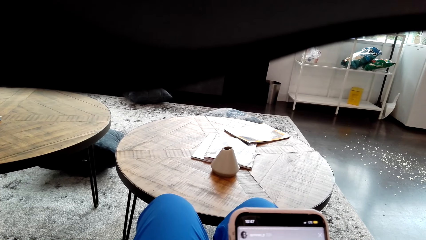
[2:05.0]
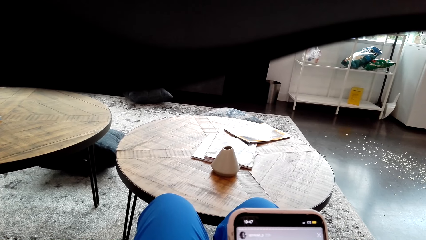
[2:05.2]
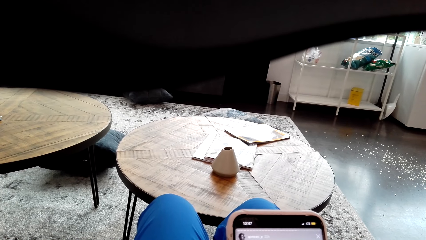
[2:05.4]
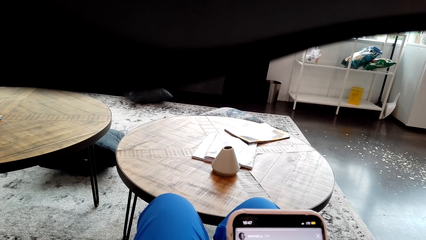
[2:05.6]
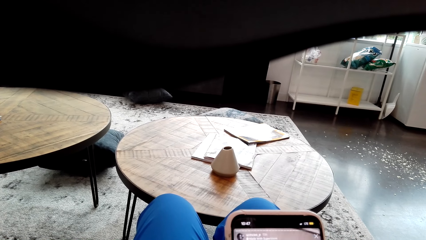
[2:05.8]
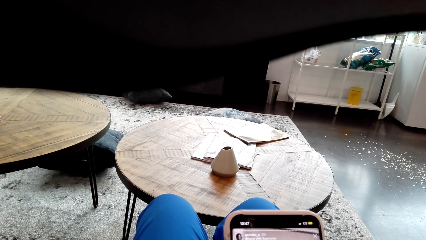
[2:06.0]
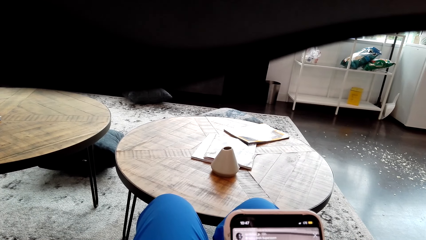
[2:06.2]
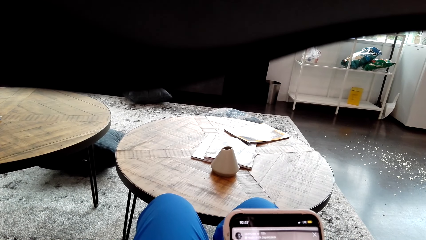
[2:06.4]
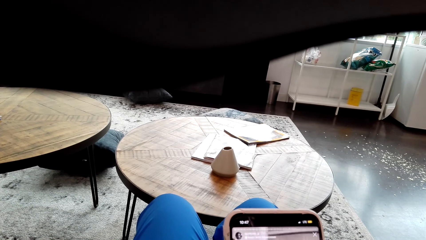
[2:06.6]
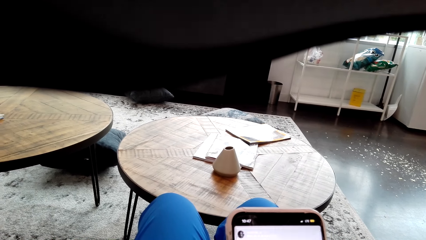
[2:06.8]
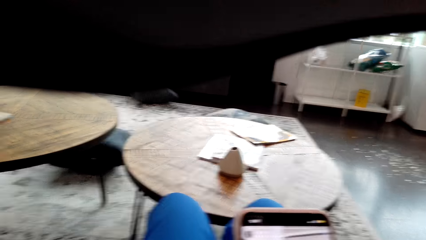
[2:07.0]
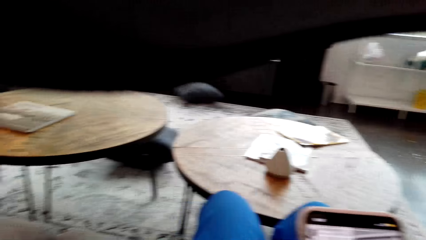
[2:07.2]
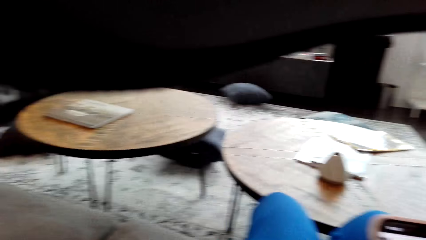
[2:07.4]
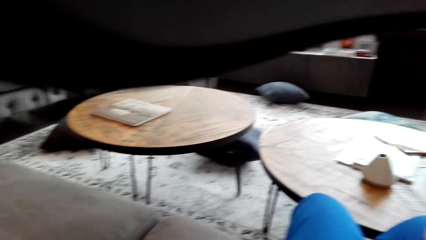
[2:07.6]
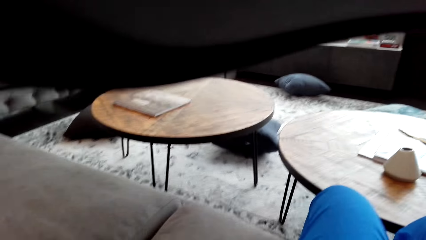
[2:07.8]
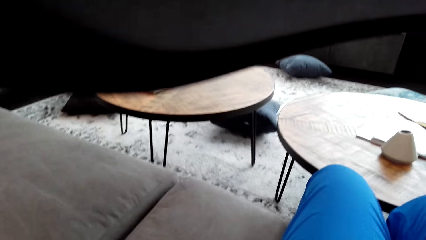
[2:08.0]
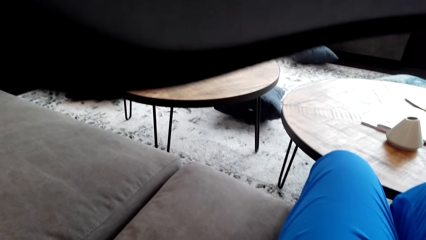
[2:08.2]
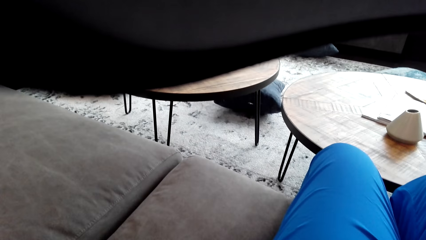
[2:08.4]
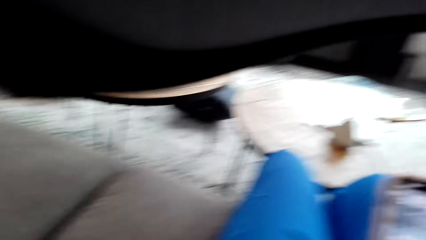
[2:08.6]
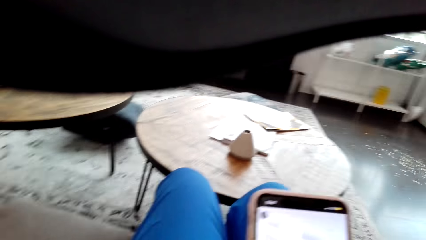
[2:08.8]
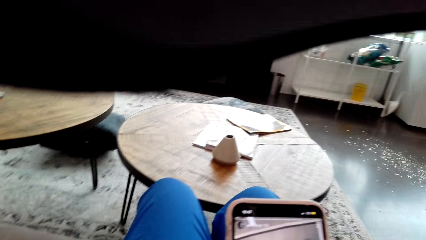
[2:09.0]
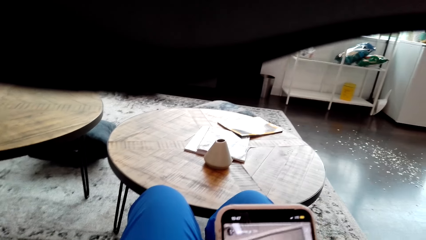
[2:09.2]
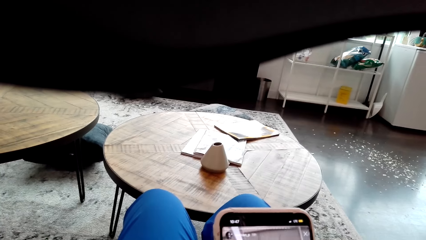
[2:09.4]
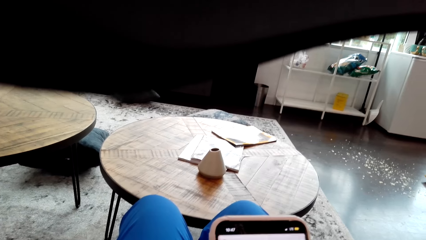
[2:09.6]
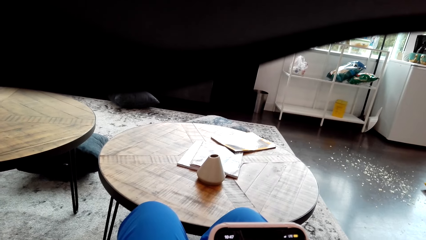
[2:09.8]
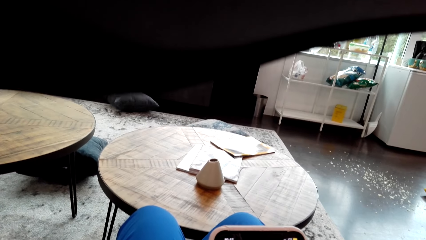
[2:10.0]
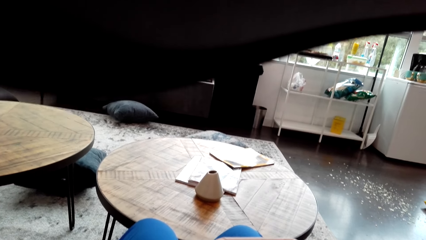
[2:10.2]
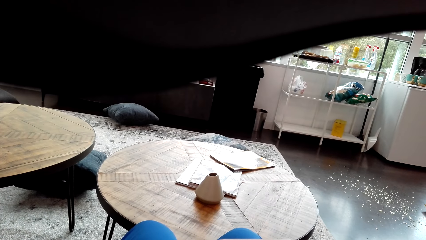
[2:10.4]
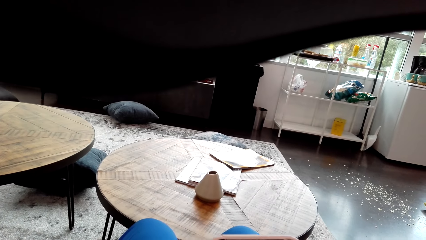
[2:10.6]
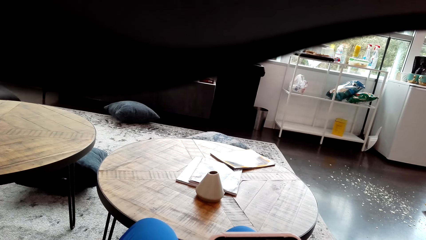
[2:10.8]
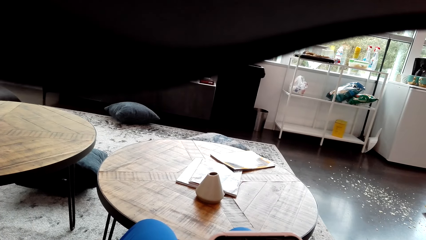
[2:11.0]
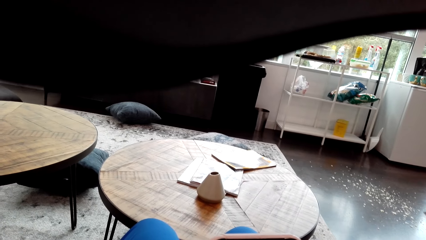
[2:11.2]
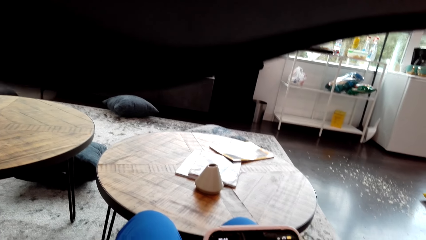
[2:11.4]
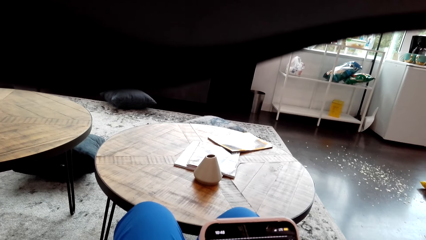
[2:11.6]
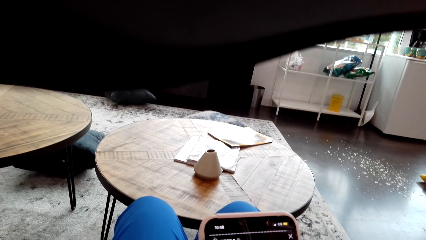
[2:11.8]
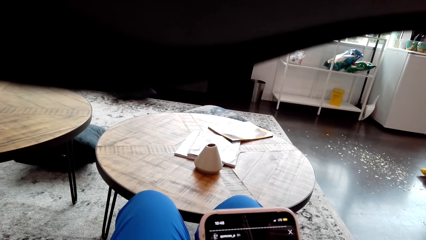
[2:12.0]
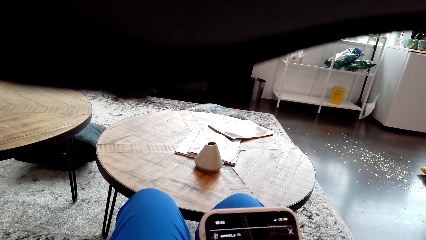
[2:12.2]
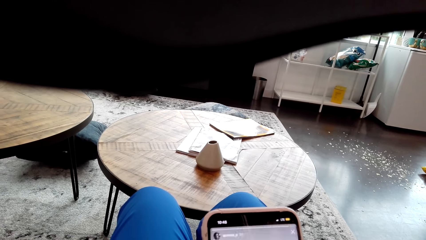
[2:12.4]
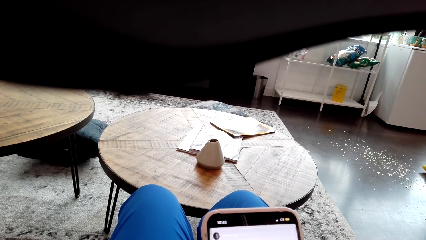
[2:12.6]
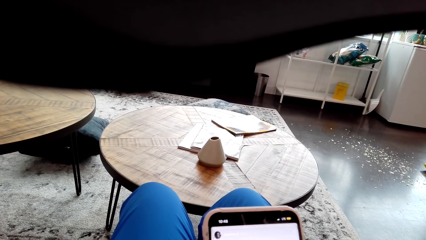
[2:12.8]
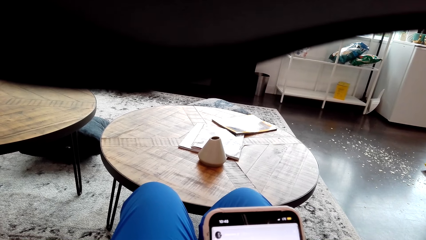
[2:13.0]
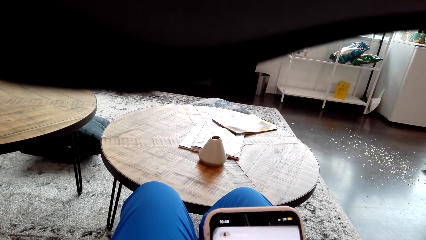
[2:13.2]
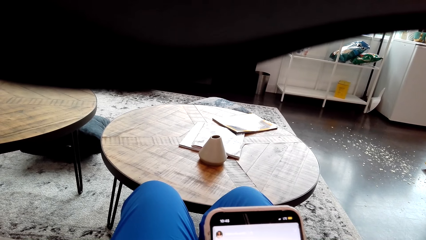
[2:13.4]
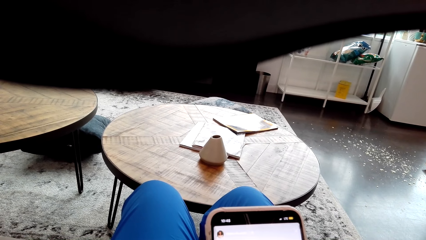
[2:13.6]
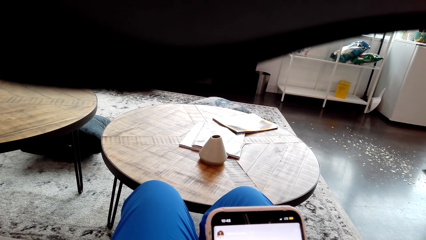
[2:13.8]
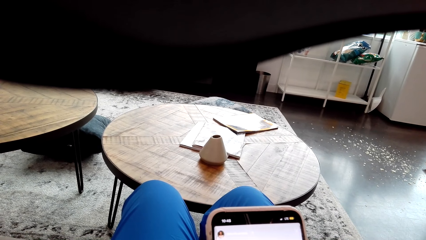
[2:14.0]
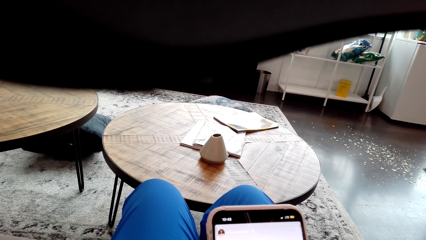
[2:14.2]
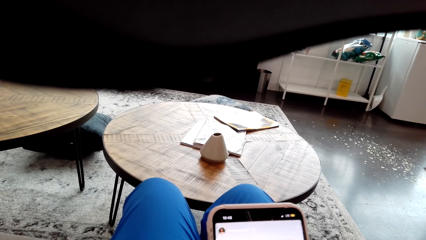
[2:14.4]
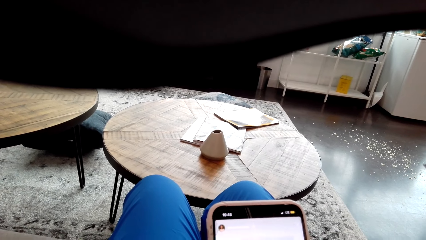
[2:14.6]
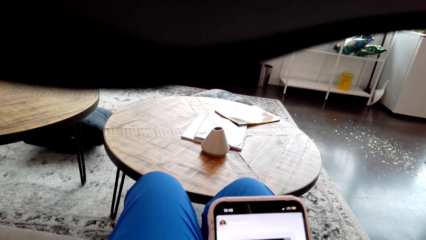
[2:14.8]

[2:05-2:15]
The camera wearer looks around the house. They look on the phone. They use the phone.

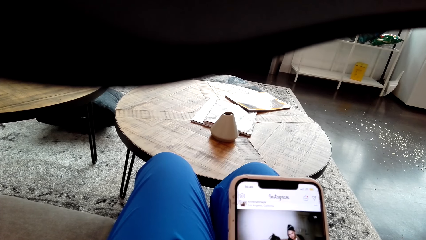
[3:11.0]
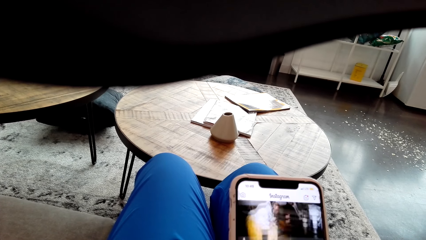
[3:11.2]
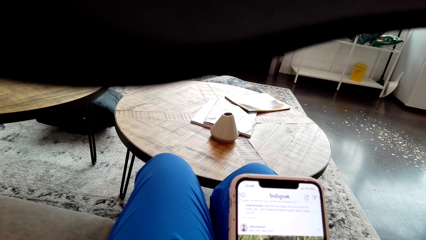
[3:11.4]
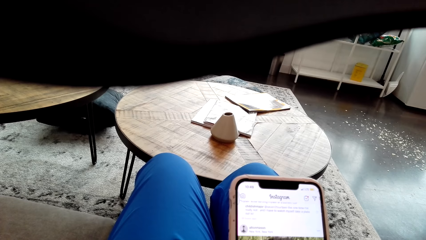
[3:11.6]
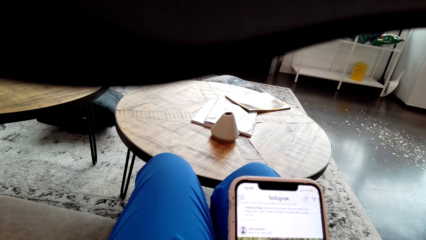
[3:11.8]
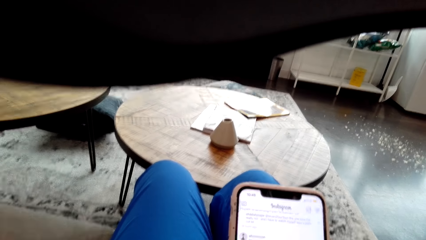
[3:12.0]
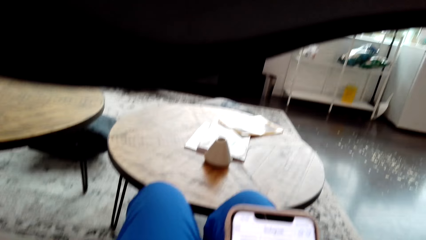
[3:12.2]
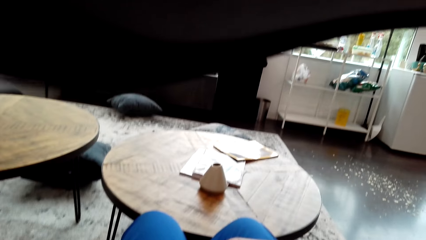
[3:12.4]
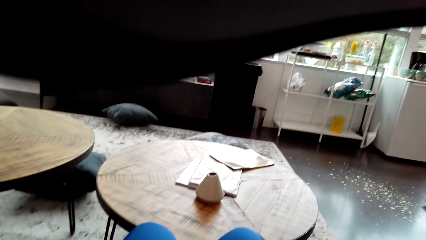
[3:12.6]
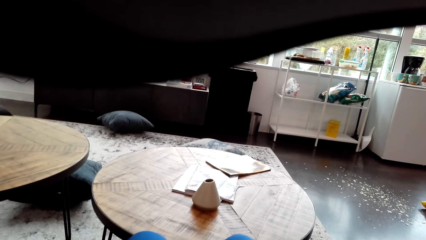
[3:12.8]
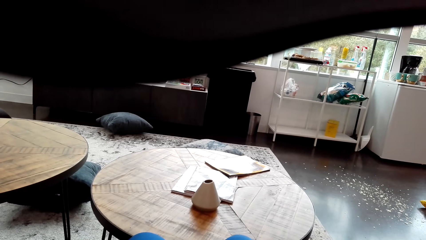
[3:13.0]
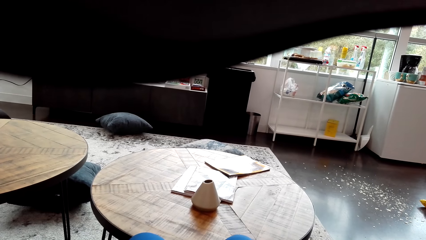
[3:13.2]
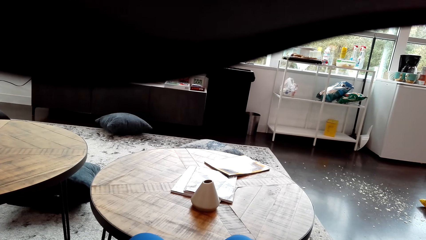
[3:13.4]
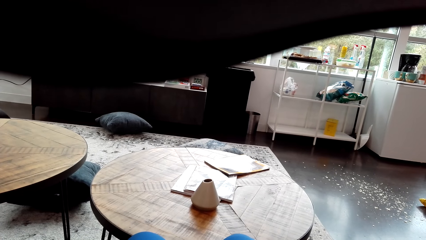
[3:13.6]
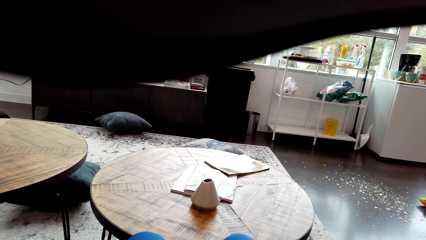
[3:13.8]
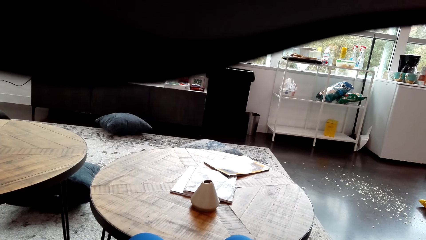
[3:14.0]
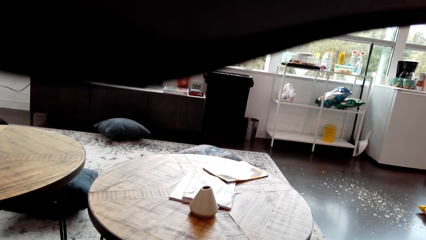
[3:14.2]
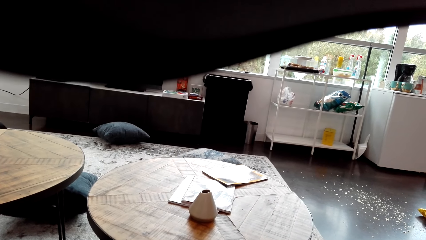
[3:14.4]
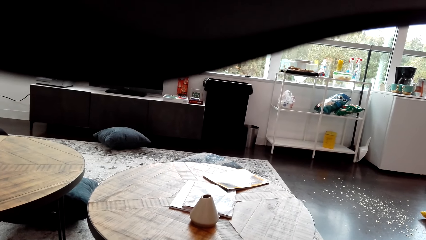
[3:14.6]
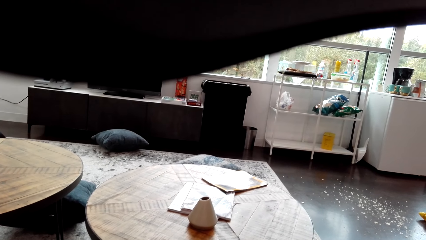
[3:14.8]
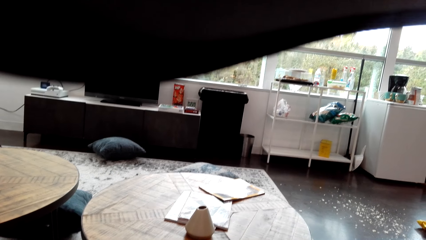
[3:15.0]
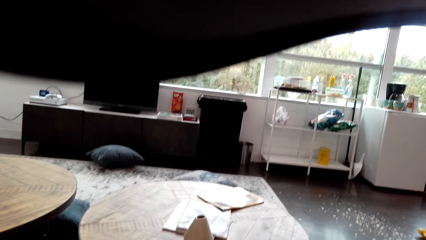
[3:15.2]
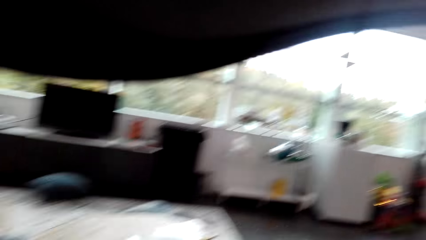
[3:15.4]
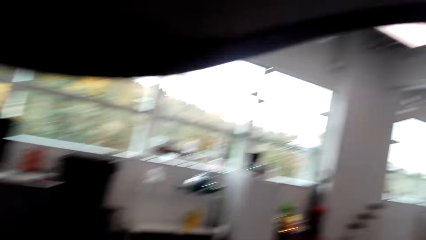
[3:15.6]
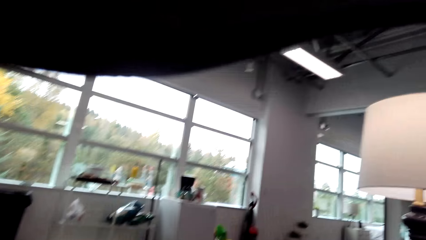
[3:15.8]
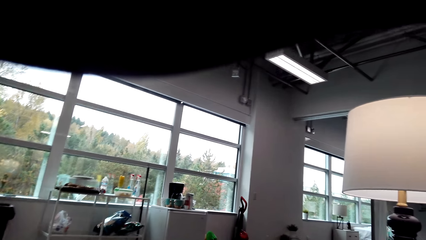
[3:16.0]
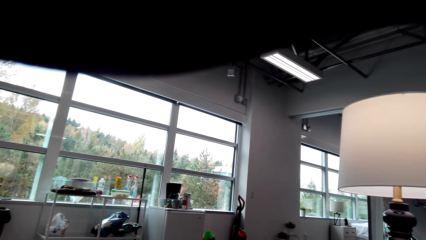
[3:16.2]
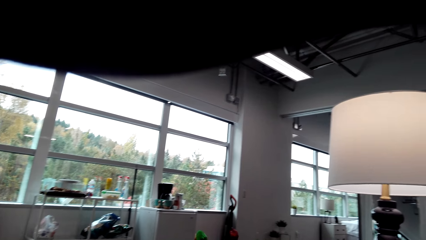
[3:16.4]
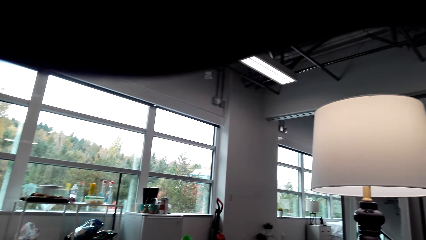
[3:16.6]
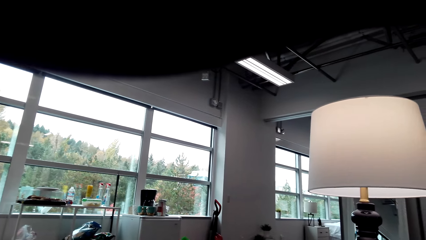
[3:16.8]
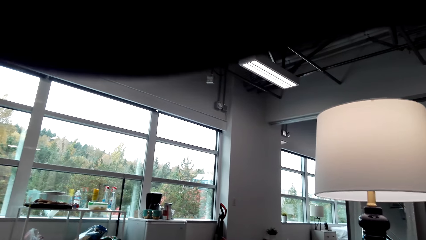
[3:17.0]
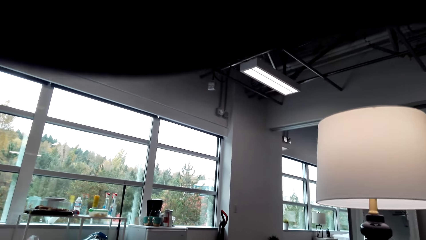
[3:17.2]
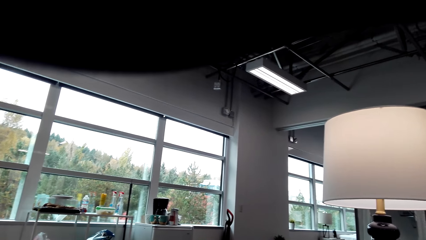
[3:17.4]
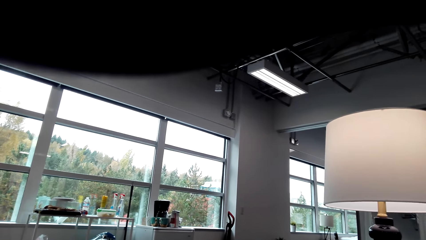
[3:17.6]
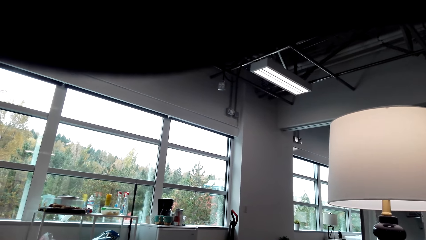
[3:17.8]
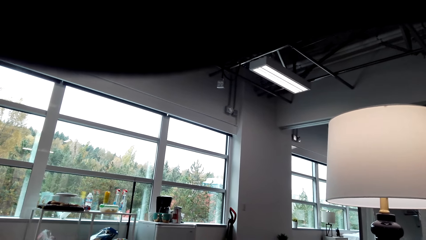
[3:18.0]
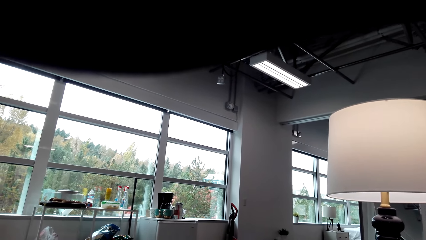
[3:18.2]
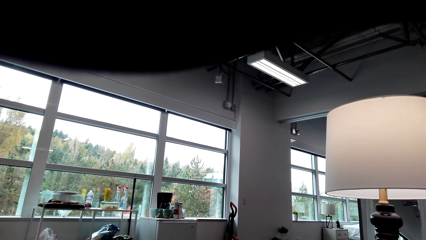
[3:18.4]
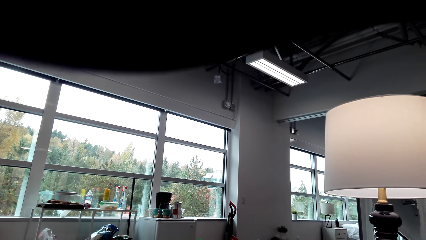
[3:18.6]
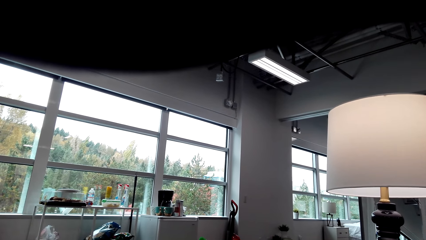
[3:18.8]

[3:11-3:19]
The camera wearer looks around. They converse with a man. They look around the house.
